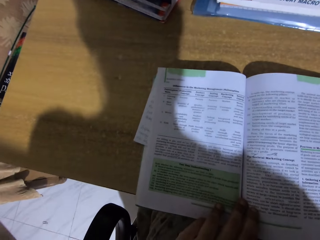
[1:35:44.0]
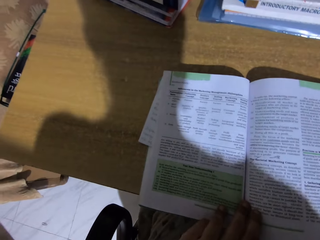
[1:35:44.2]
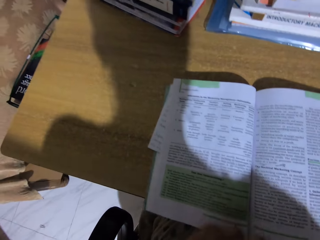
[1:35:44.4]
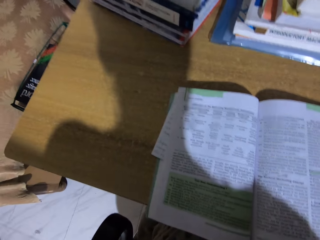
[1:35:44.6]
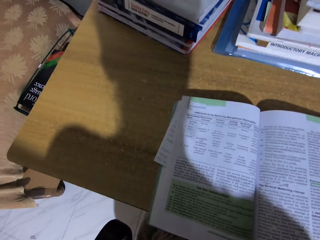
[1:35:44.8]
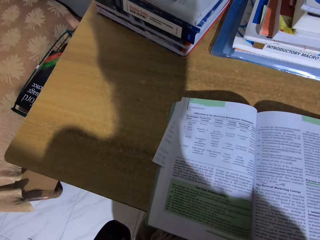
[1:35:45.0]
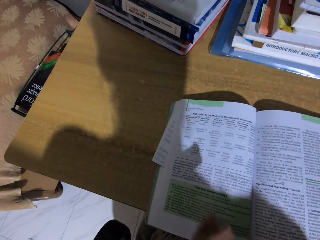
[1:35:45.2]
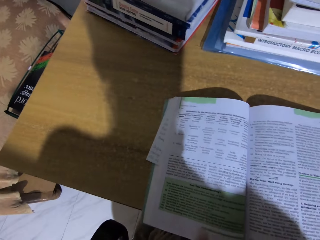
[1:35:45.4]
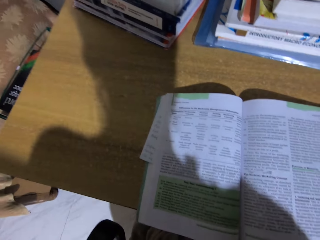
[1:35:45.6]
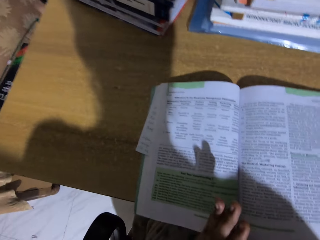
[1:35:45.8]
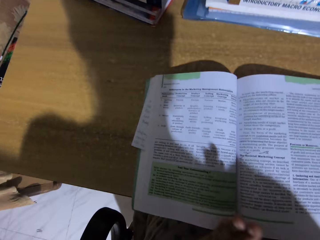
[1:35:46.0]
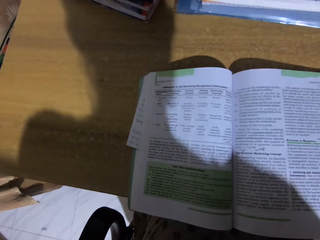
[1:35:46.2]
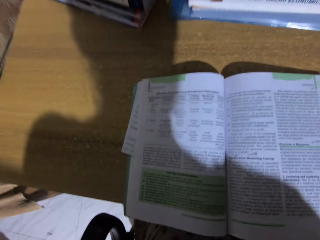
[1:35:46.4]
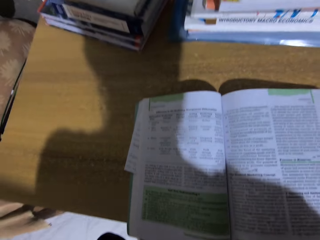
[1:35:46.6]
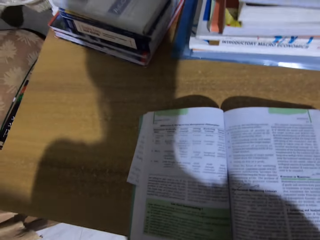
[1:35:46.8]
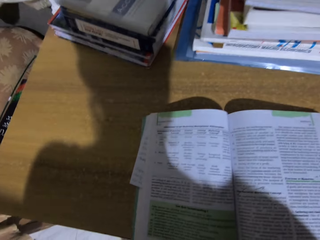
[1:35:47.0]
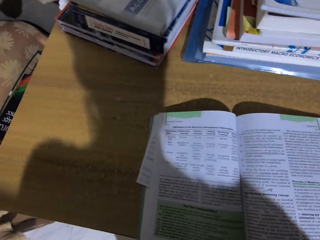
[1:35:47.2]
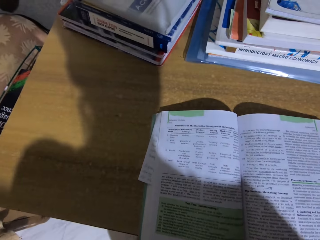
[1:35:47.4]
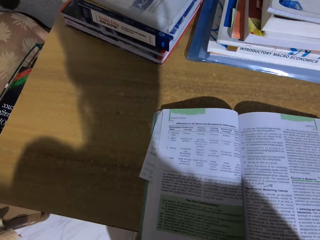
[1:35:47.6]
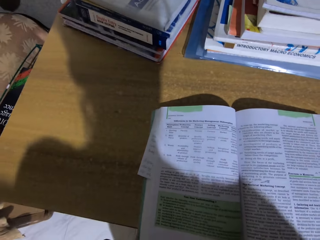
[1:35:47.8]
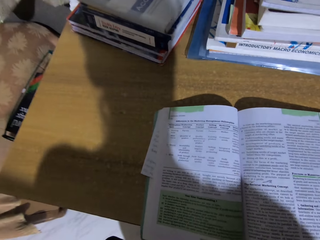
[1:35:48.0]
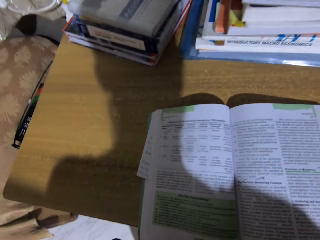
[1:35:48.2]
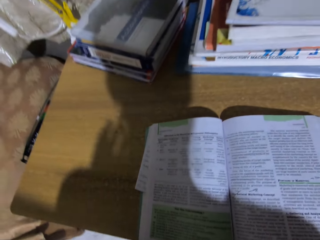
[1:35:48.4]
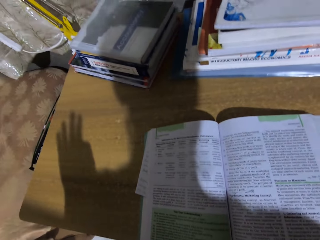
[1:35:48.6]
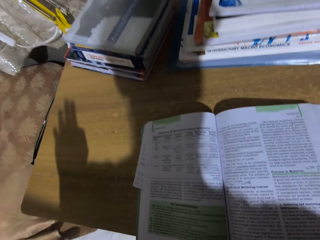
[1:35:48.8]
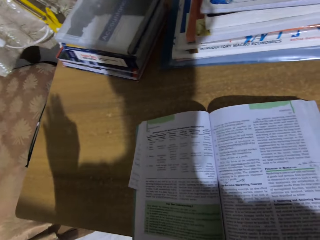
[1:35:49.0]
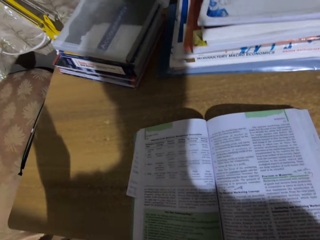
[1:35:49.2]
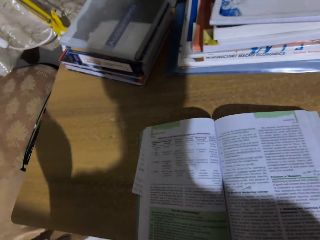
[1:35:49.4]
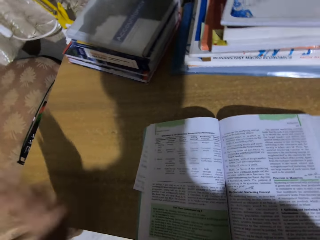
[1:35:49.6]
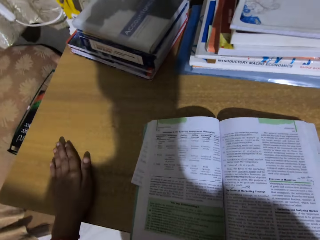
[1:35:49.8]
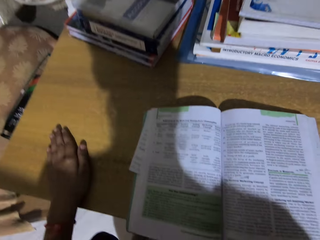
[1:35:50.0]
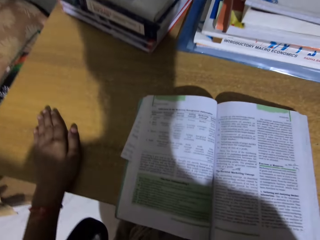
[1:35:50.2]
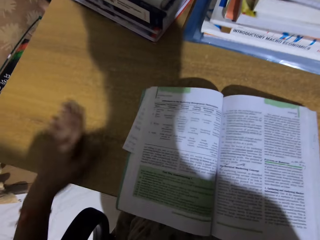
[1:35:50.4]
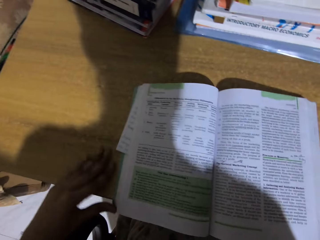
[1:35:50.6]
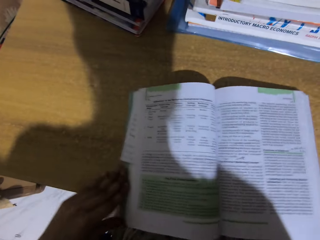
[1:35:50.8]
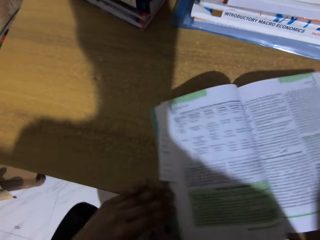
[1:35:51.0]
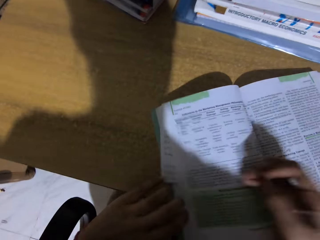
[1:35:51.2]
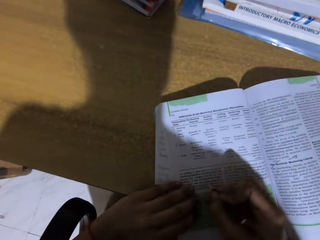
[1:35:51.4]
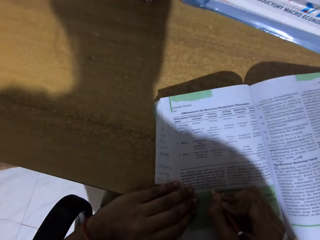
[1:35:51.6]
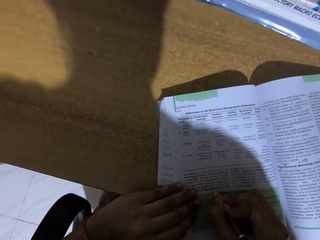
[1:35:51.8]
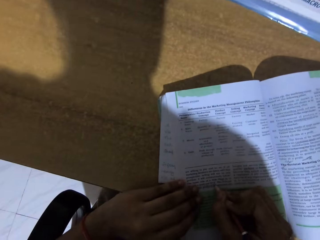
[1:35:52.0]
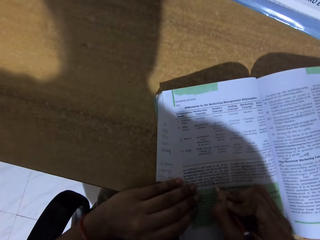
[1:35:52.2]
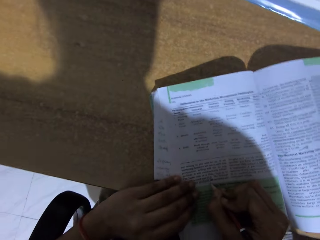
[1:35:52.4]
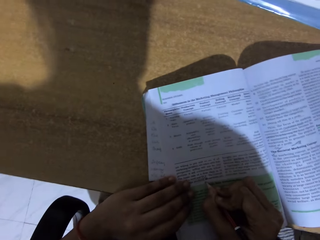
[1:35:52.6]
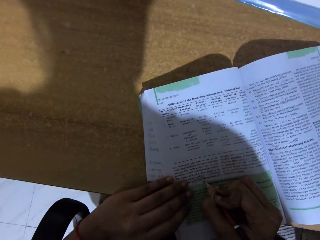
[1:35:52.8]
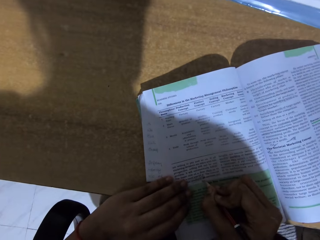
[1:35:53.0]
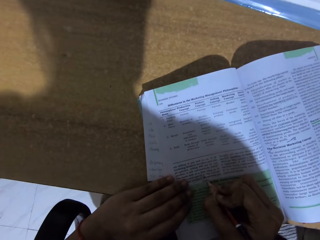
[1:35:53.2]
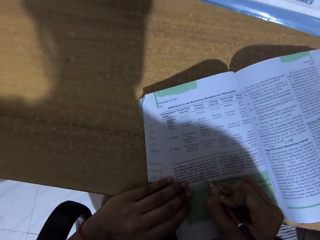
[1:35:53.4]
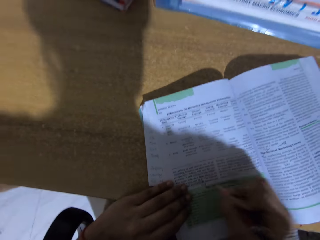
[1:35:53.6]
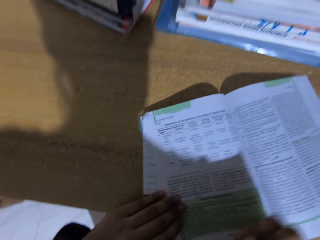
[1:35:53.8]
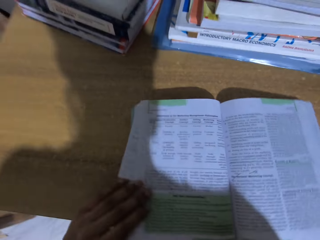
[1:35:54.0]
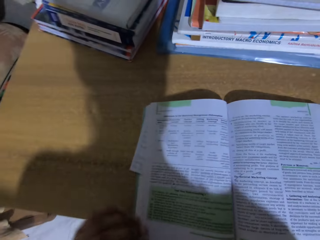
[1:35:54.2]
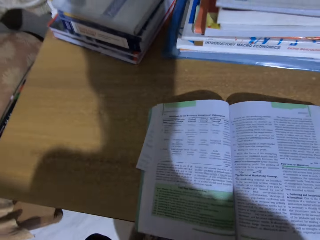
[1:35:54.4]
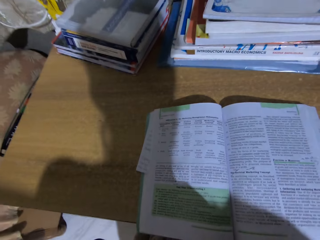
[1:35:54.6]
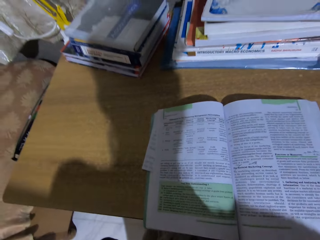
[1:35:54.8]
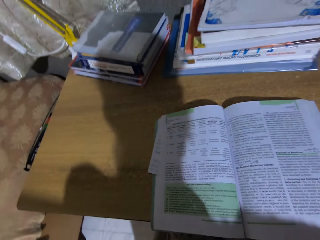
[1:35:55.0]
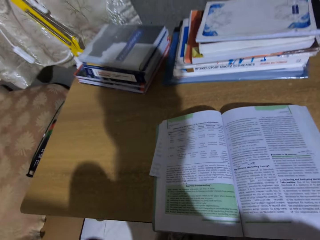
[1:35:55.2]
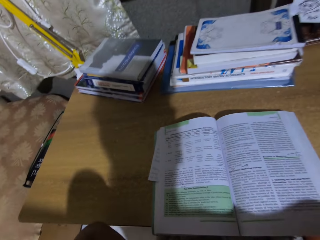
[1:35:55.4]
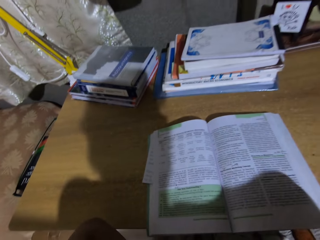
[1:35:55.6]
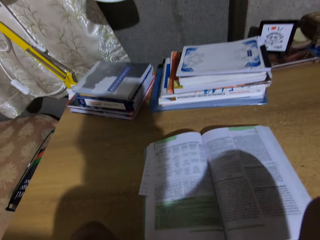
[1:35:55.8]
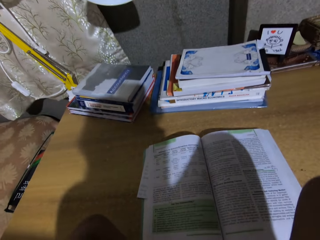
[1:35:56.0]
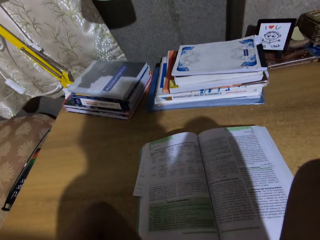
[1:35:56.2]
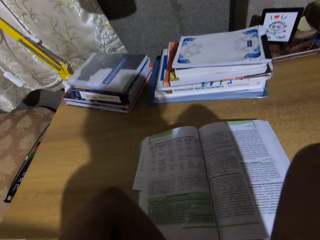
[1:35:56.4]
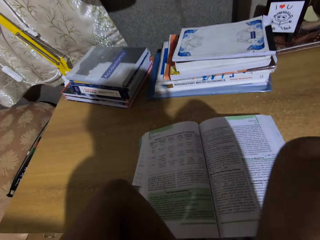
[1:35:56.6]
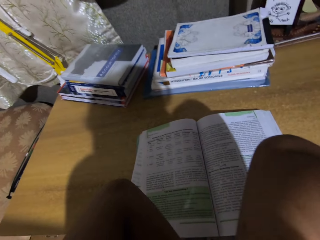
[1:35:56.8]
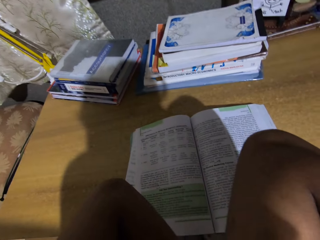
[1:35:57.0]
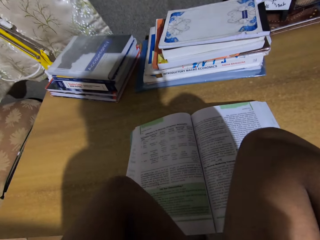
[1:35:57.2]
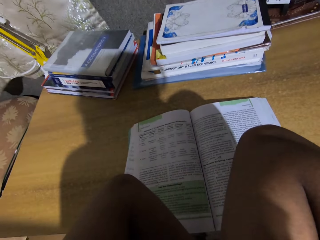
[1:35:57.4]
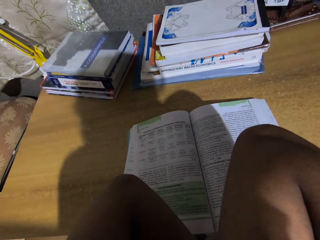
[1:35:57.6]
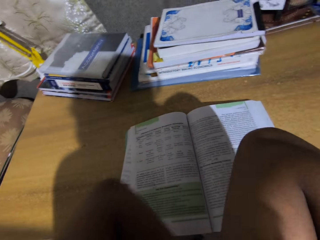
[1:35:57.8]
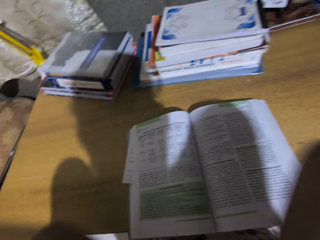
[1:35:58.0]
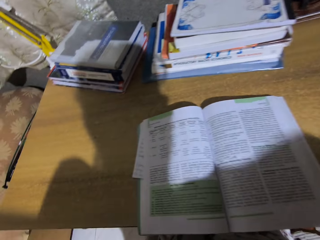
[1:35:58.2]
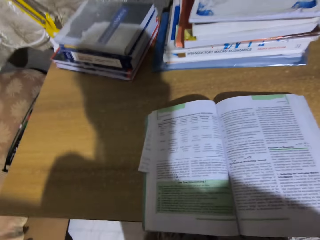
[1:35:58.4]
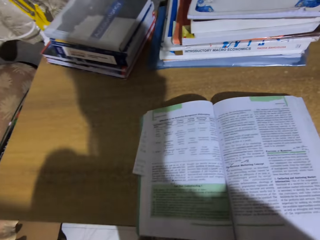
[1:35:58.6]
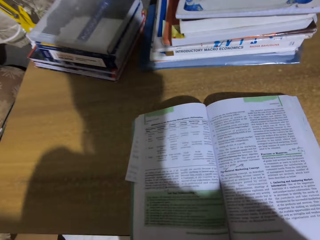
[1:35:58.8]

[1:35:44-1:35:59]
The camera wearer moves a hand. They hit a table with the hand, move the book with the hand, and write on the book with a pencil. They move the book. They read the book and move the hands.

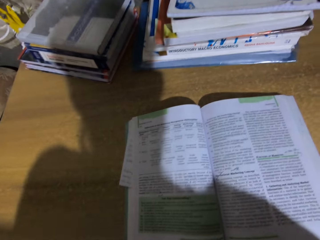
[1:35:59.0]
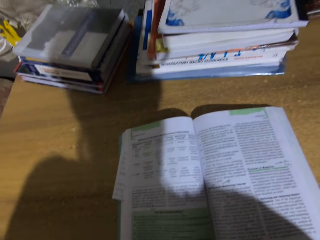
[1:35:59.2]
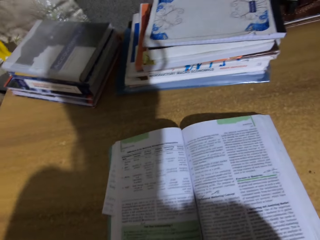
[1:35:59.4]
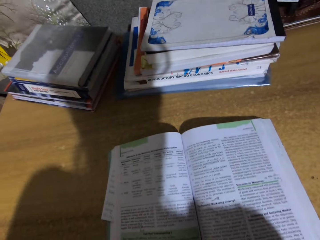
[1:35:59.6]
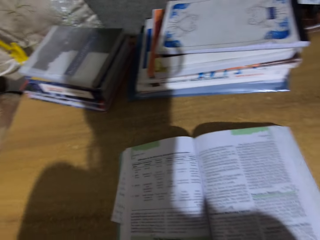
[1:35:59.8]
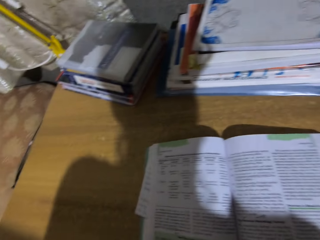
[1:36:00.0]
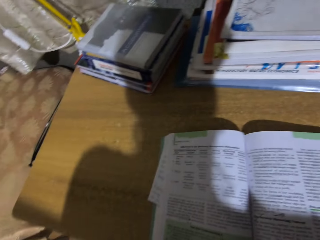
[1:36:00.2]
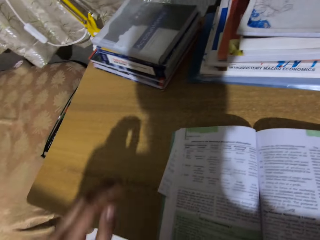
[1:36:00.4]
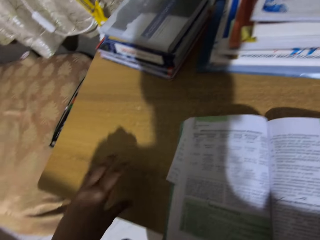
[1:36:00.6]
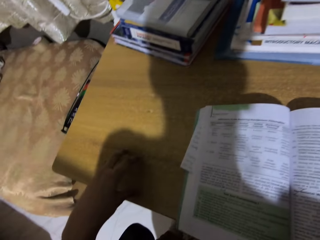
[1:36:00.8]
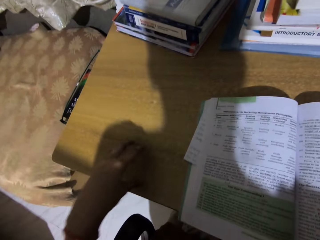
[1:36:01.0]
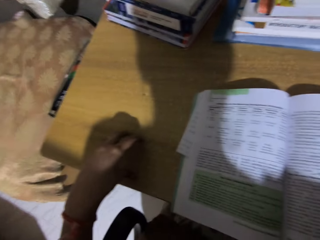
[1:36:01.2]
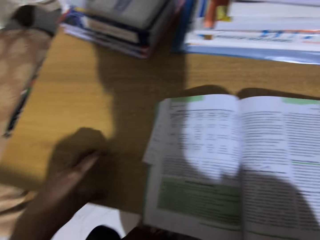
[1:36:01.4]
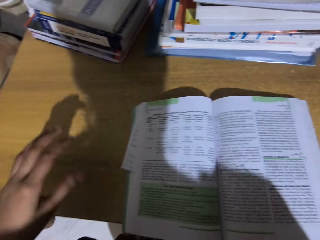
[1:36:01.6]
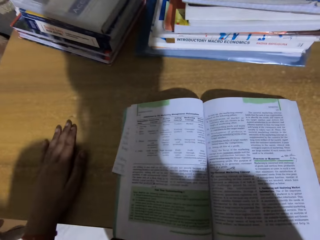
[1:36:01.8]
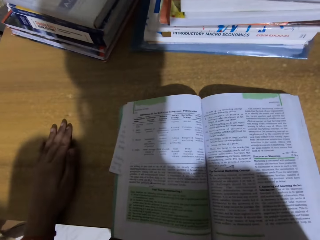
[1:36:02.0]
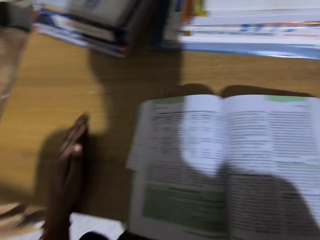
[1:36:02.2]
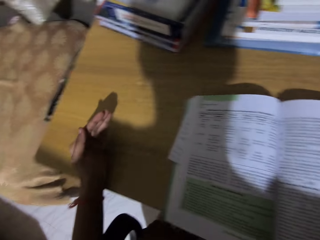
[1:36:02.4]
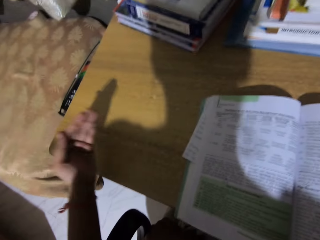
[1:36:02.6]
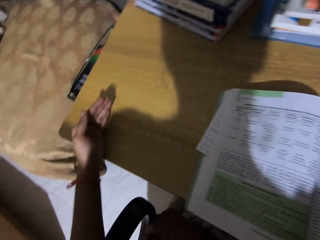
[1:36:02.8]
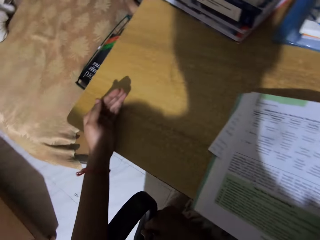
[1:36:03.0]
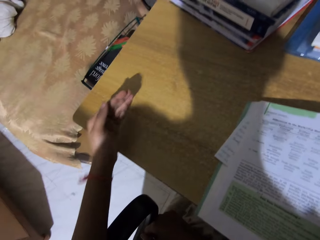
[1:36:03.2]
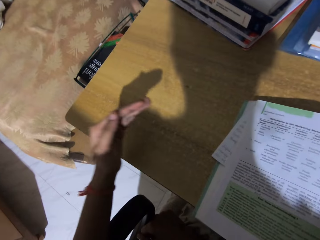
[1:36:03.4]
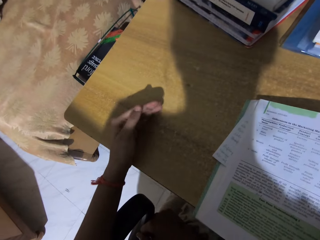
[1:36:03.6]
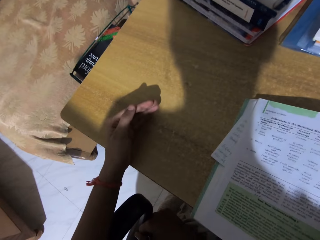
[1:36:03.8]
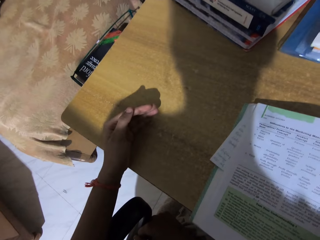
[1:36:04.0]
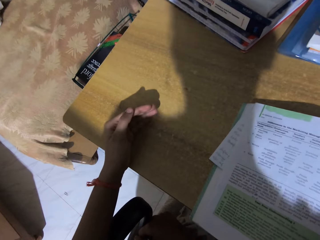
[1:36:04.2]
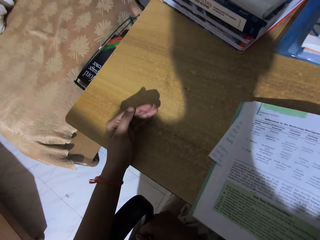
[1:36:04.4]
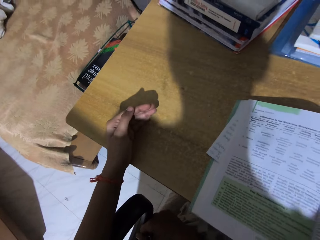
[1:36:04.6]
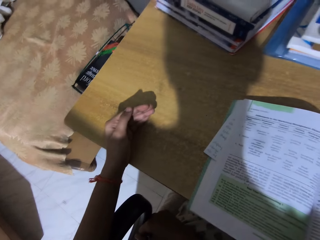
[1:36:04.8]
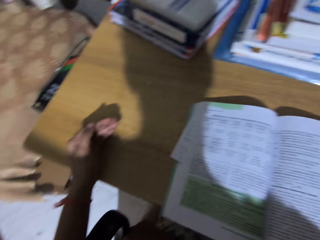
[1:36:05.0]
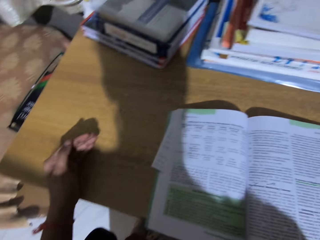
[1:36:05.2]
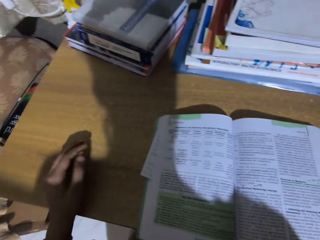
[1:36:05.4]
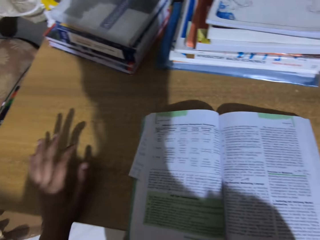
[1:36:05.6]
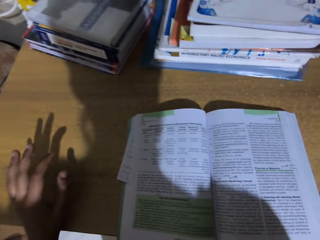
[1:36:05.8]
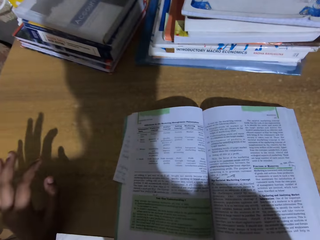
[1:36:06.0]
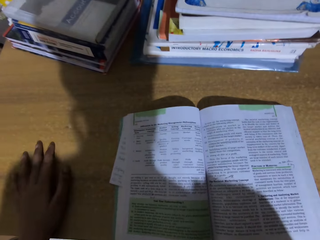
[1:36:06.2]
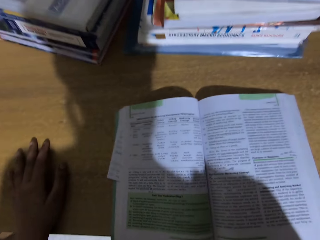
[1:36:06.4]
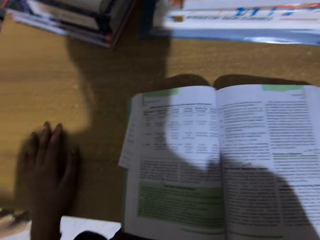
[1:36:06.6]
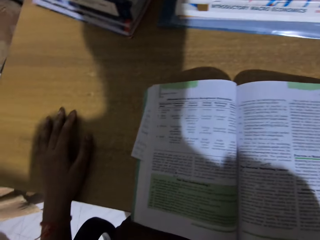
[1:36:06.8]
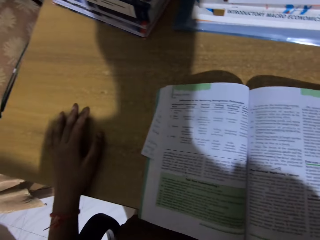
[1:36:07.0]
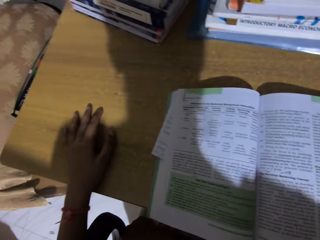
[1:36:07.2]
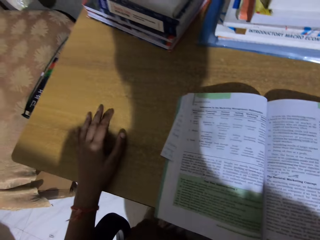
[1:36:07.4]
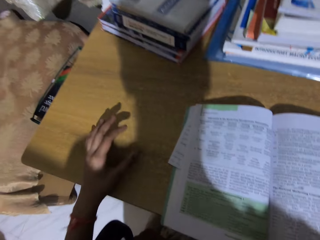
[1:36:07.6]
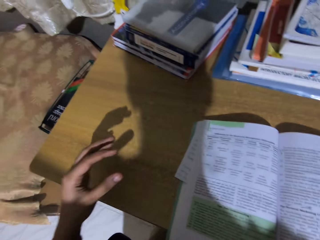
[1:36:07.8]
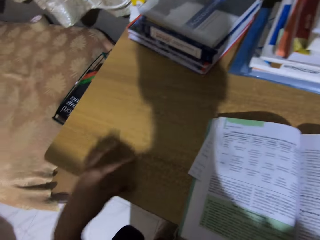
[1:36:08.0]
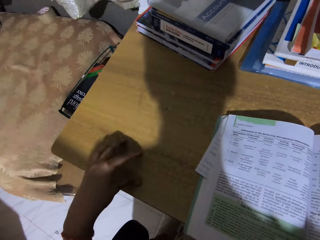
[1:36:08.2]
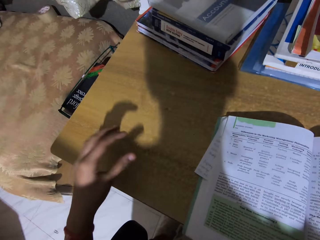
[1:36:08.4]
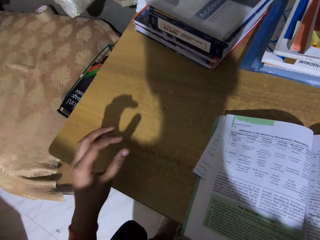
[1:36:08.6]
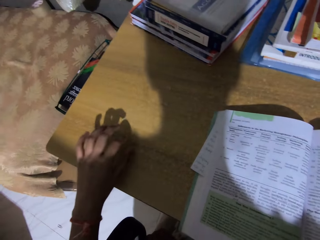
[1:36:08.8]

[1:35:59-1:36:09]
The camera wearer hits the table with the hand. They move a hand.
